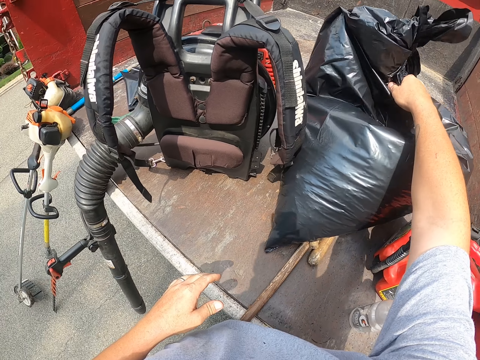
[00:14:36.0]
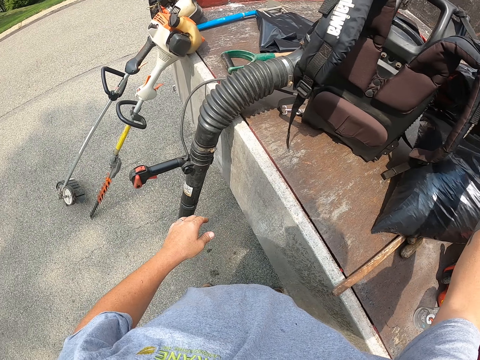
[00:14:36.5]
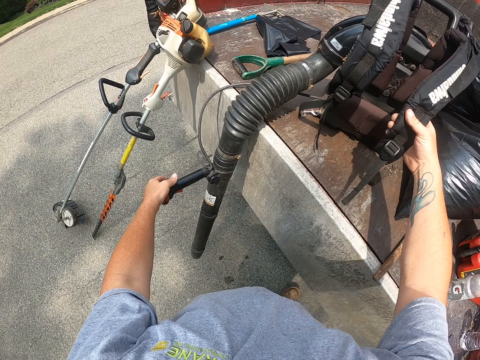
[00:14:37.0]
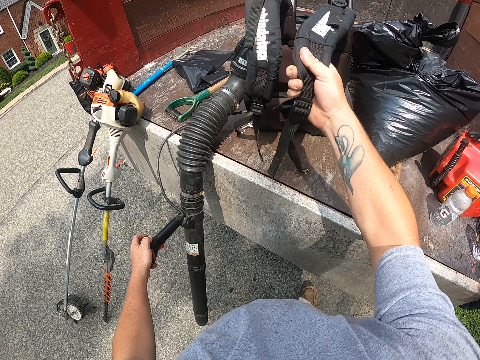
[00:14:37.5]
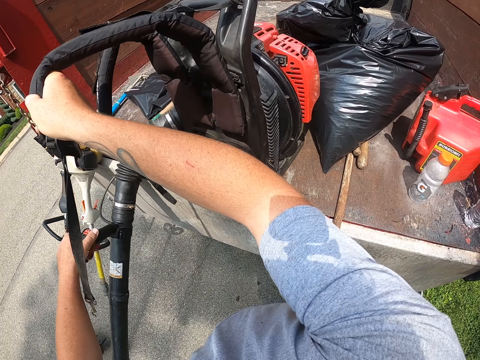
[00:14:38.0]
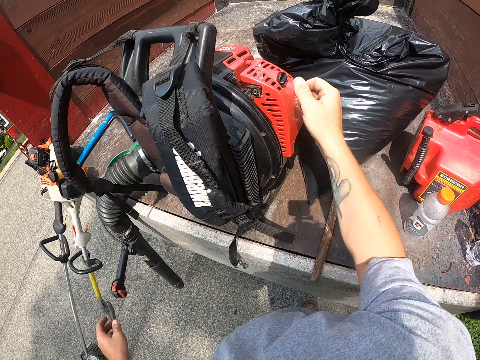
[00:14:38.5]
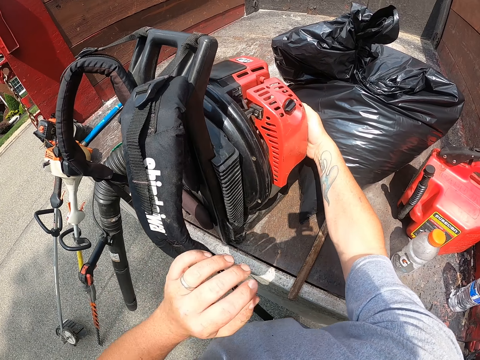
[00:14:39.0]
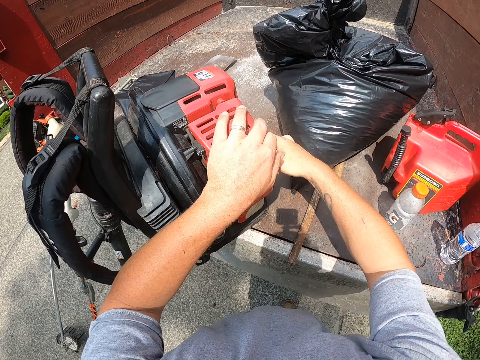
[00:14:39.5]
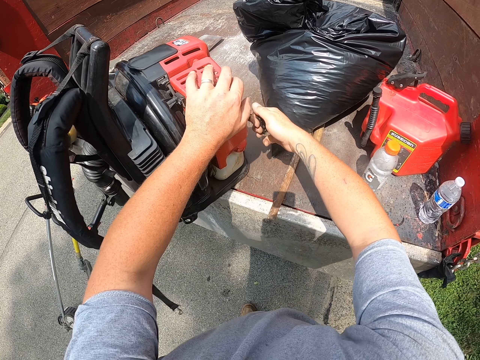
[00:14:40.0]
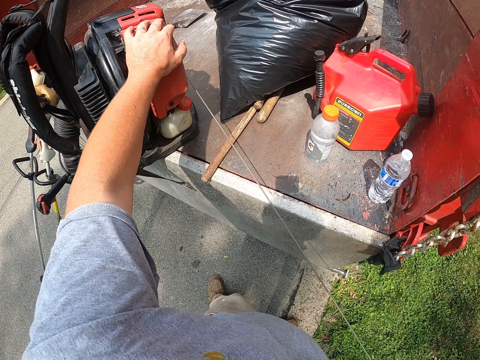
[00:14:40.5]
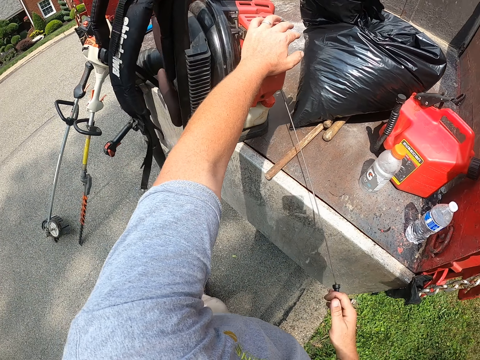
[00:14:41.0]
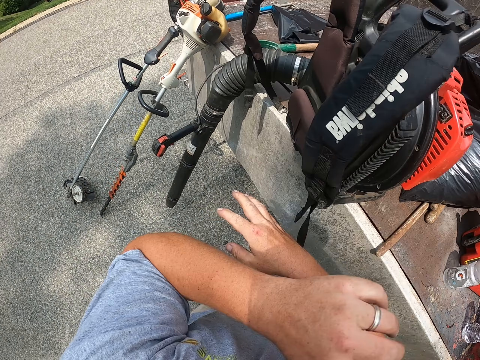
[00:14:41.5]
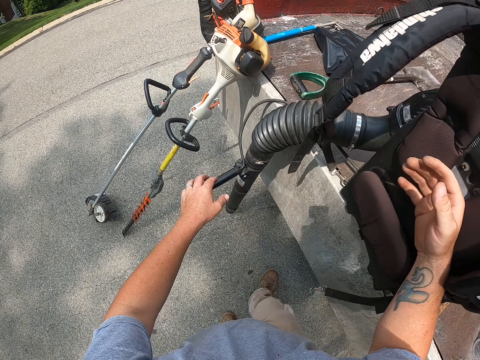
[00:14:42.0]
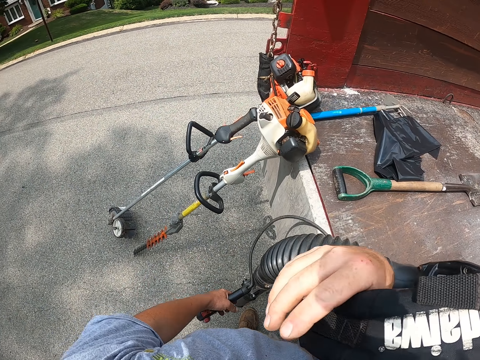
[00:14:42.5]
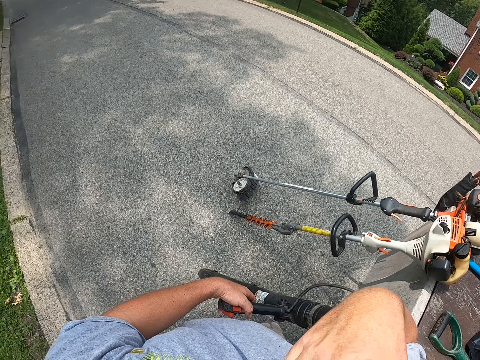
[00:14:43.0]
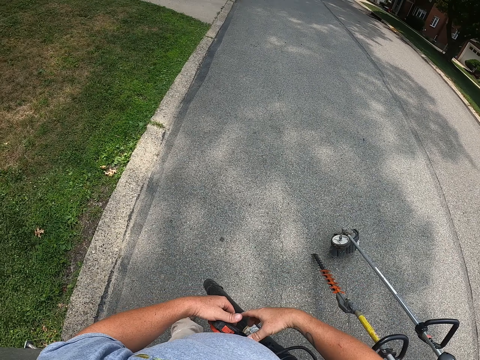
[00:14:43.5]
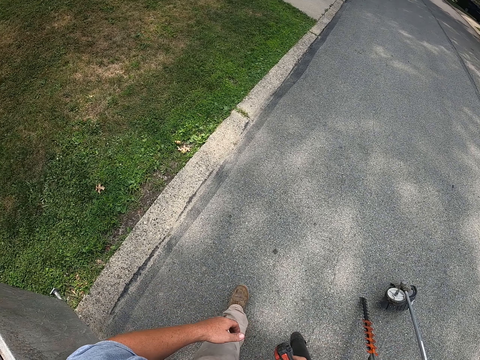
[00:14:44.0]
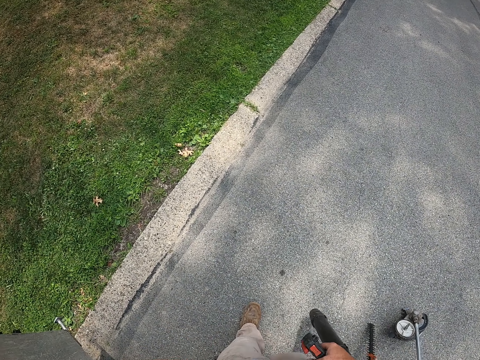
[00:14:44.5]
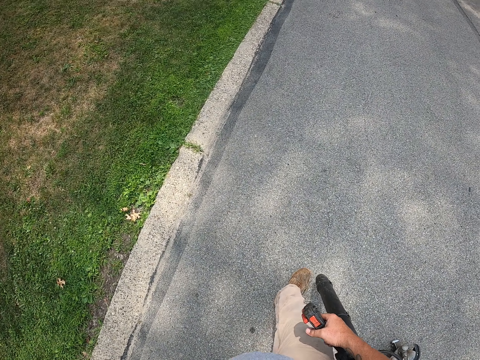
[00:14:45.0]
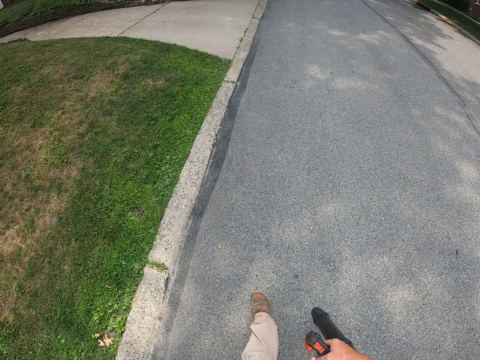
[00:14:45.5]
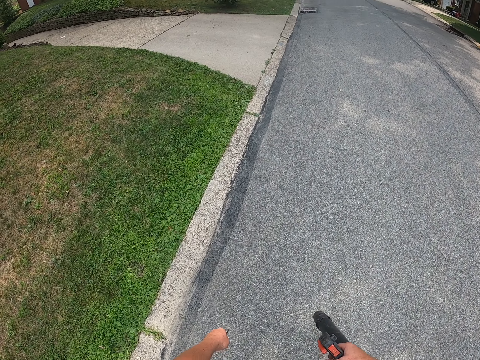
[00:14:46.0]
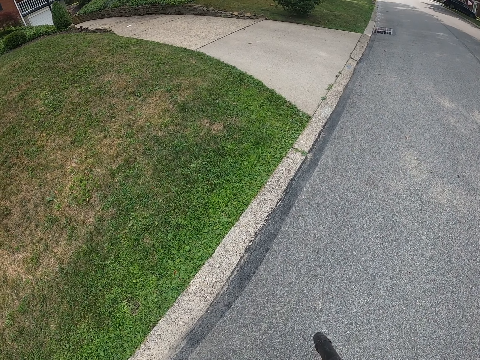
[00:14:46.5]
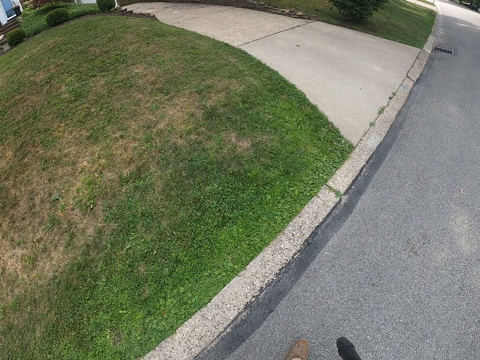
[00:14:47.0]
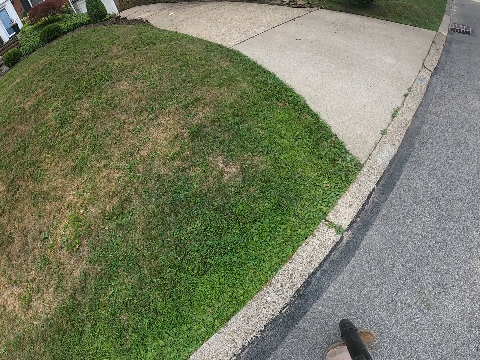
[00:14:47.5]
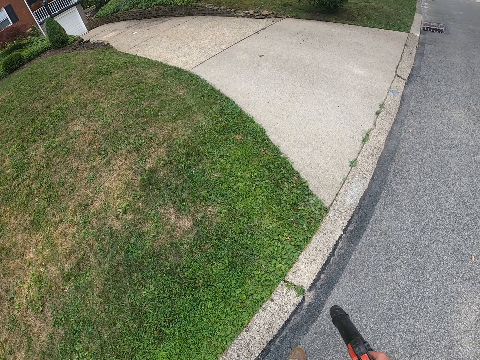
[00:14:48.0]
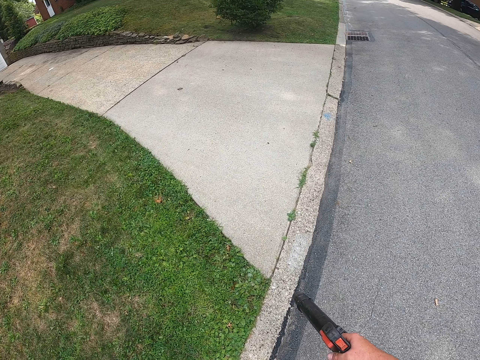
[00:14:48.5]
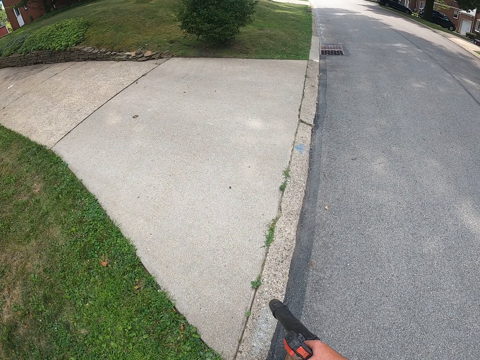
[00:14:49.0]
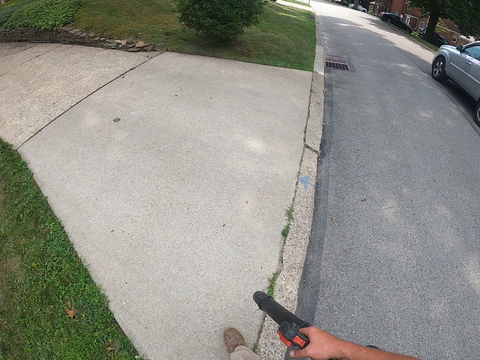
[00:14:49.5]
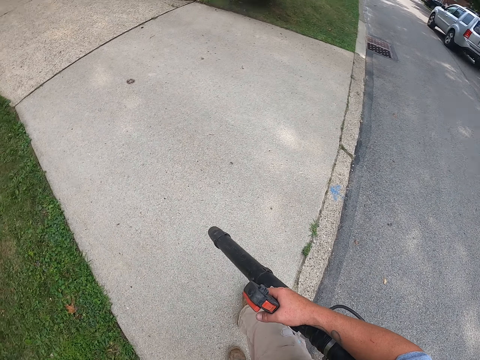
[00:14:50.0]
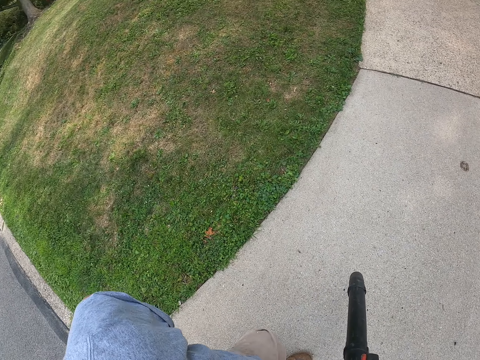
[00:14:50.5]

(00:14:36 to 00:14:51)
The camera wearer puts the trash bag on a truck. He picks up the backpack blower. He pulls the leaf blower. He turns the backpack blower on. He puts the backpack blower on his back. He walks around the pathway and blows the pathway.

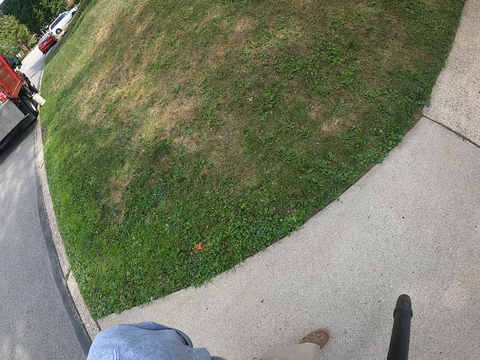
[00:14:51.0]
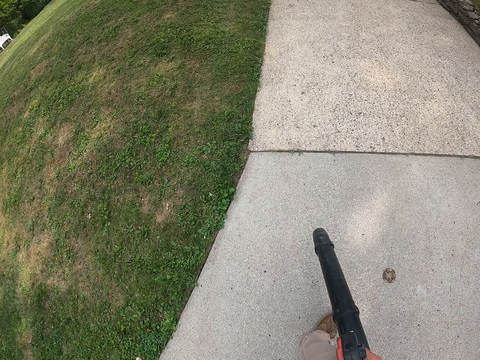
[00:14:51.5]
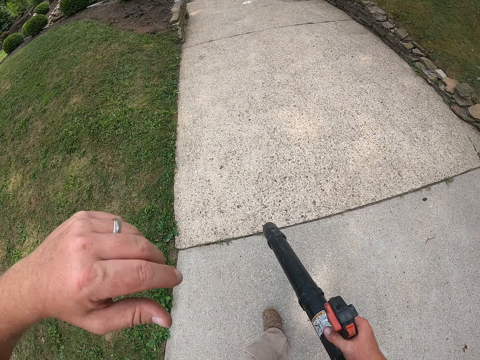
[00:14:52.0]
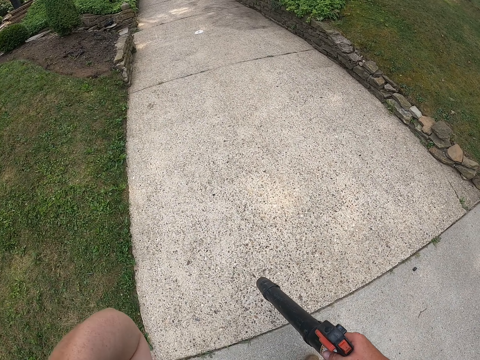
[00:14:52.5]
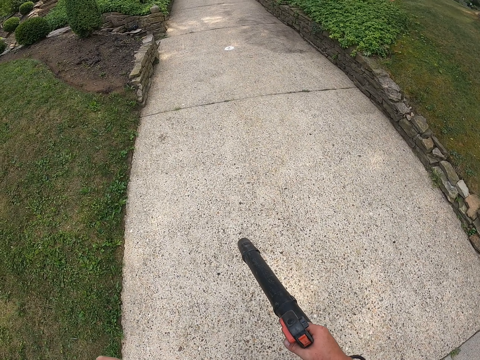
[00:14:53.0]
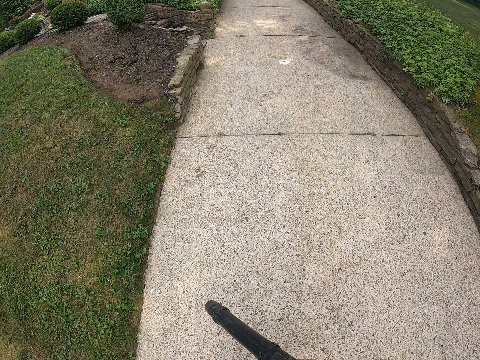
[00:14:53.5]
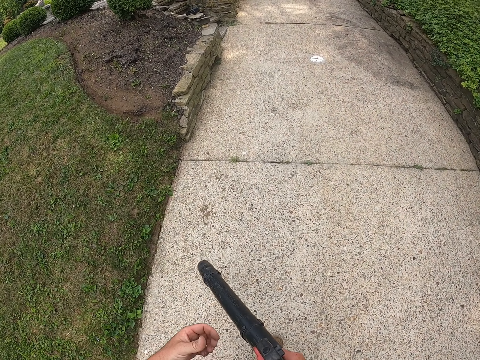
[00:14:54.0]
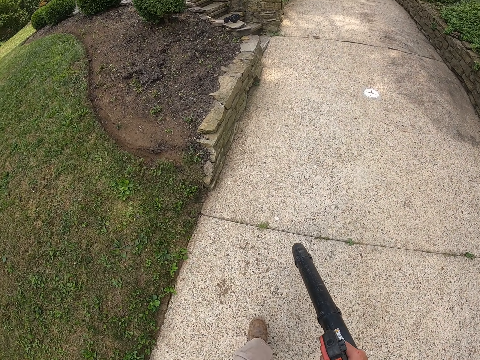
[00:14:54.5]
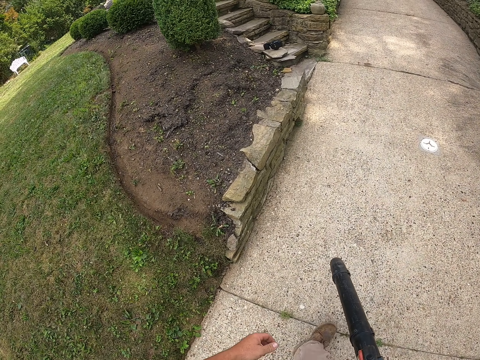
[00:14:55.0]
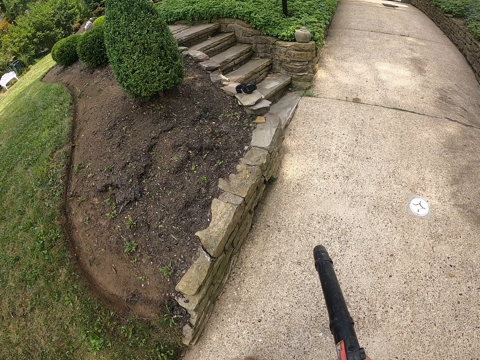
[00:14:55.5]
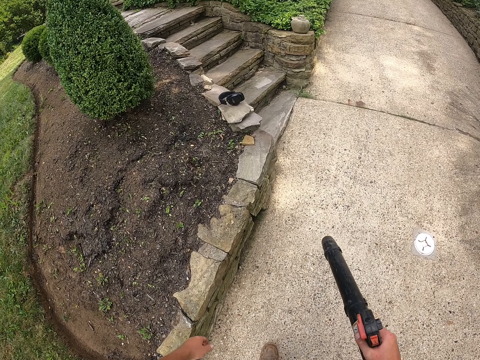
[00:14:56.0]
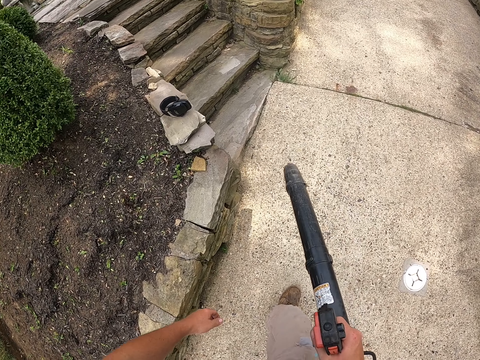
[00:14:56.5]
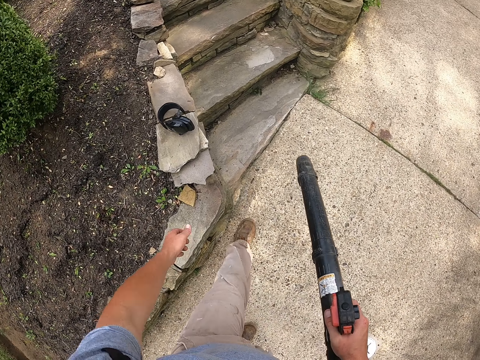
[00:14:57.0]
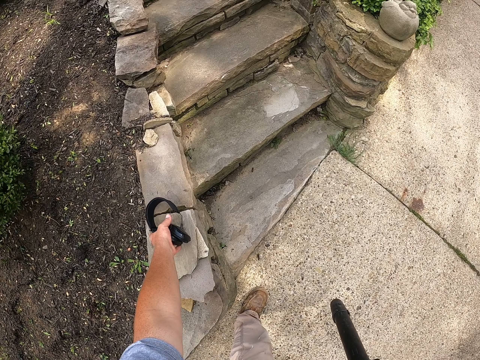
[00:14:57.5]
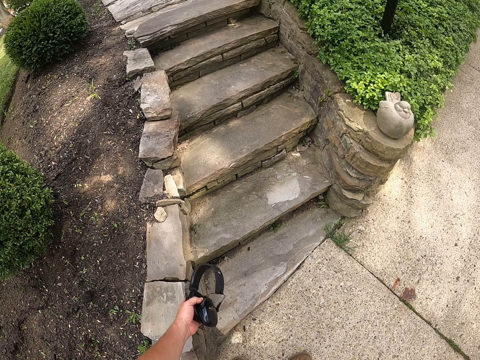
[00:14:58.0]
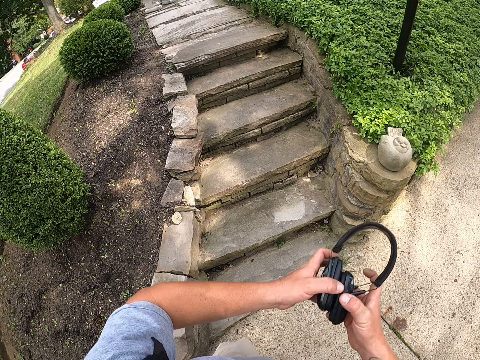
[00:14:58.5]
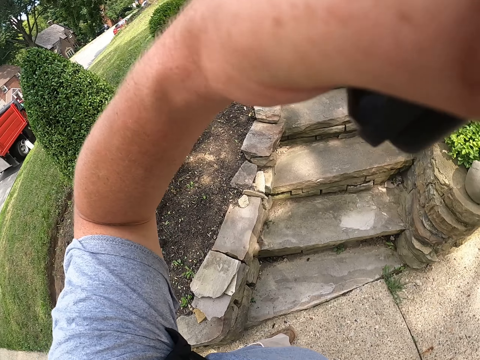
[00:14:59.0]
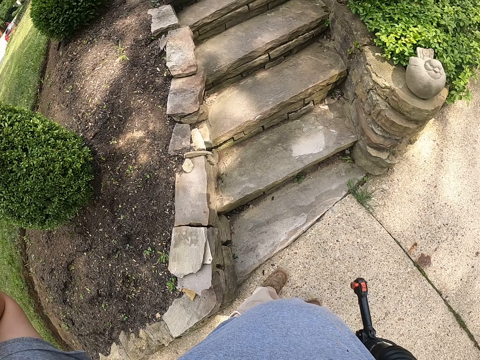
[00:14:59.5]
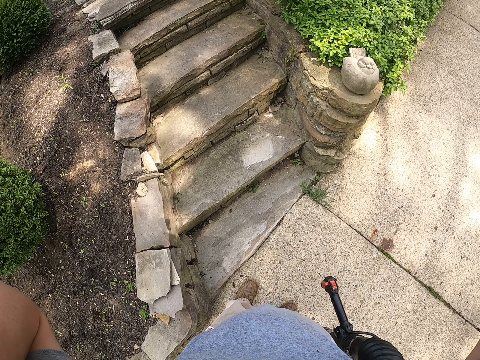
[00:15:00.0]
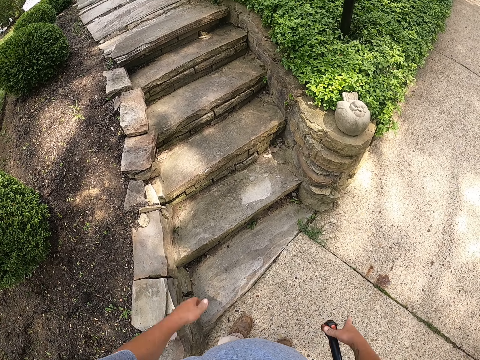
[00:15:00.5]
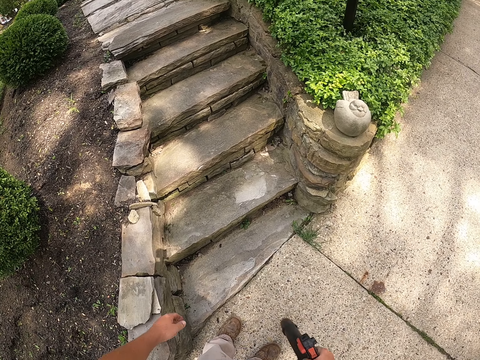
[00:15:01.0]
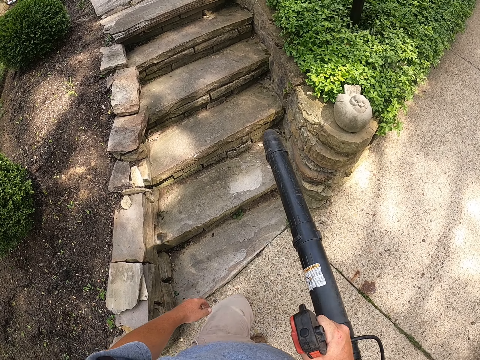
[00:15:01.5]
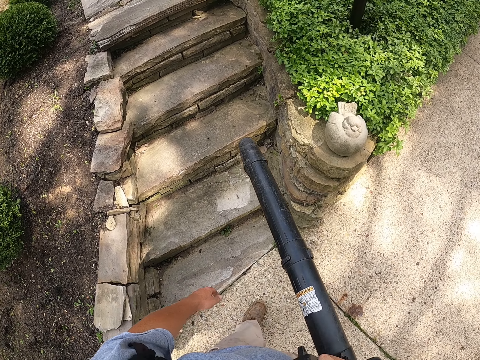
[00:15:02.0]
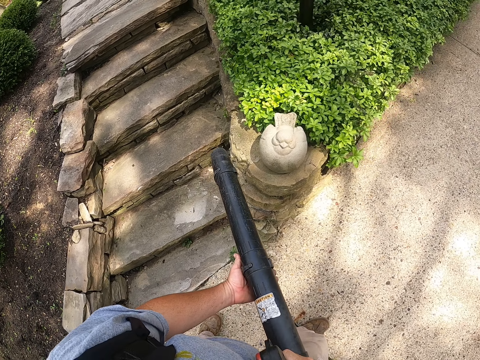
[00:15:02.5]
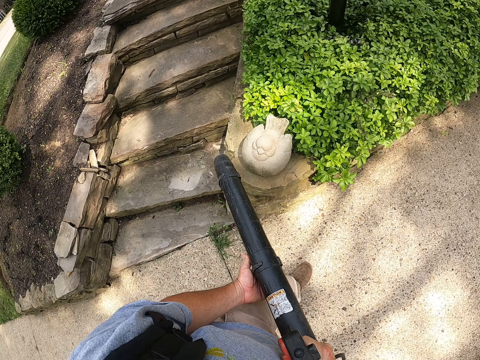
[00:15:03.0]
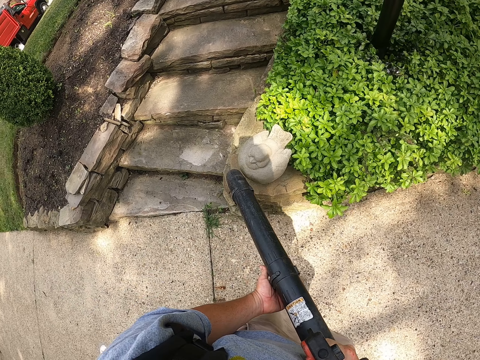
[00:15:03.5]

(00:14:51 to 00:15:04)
The camera wearer picks up the headphones. They put on the headphones. They blow the pathway and walk around the pathway. They hold the leaf blower.
